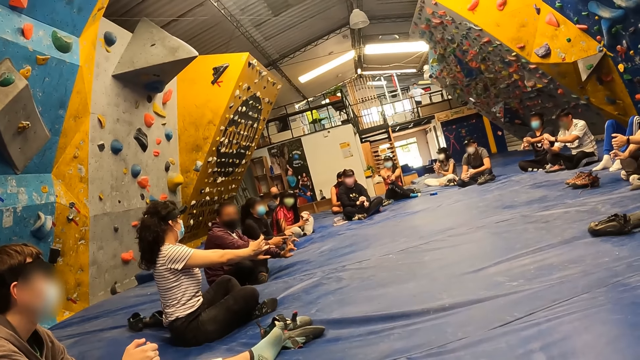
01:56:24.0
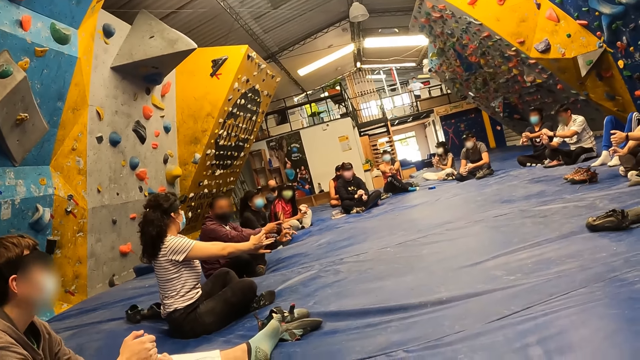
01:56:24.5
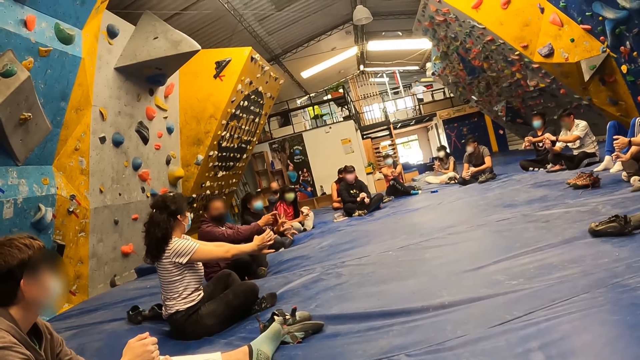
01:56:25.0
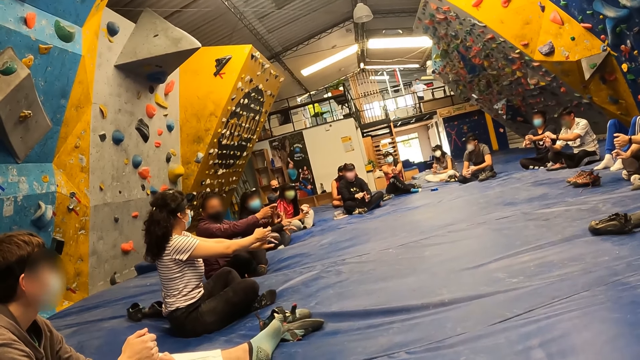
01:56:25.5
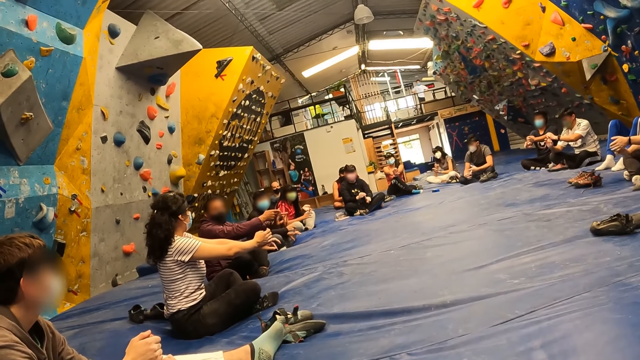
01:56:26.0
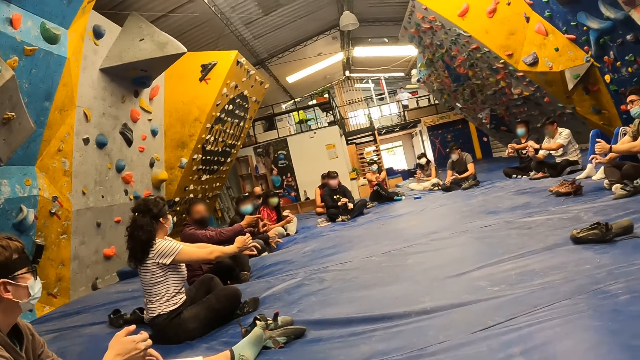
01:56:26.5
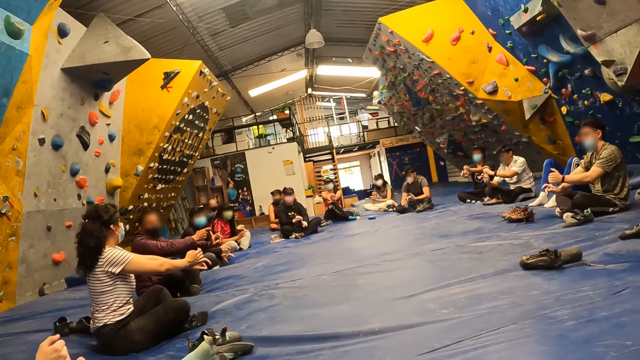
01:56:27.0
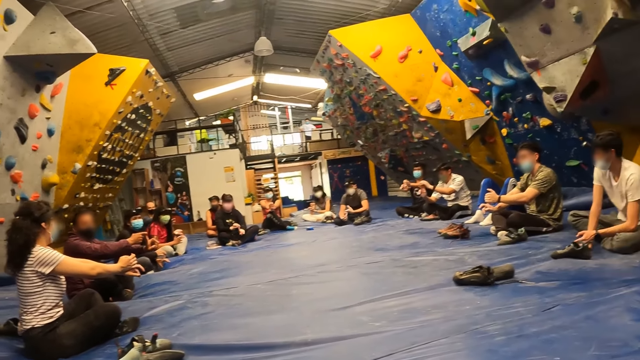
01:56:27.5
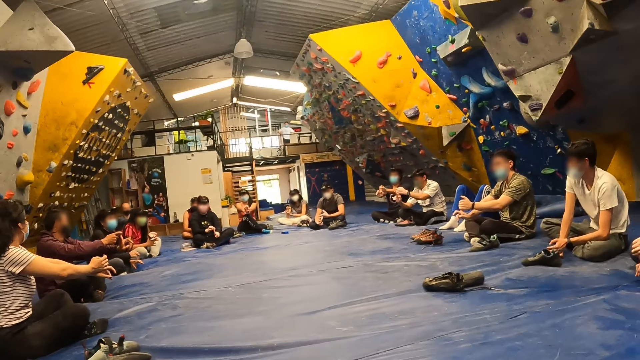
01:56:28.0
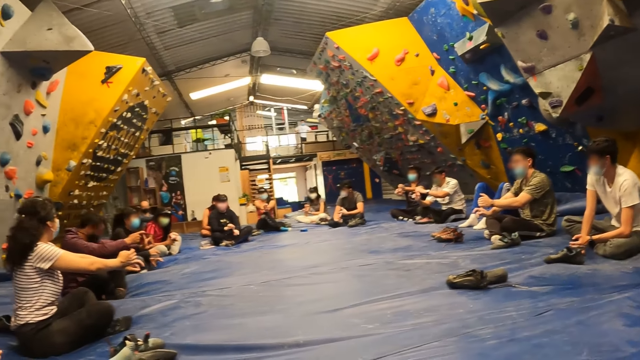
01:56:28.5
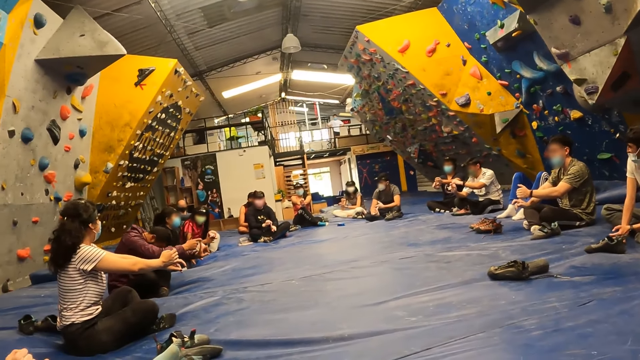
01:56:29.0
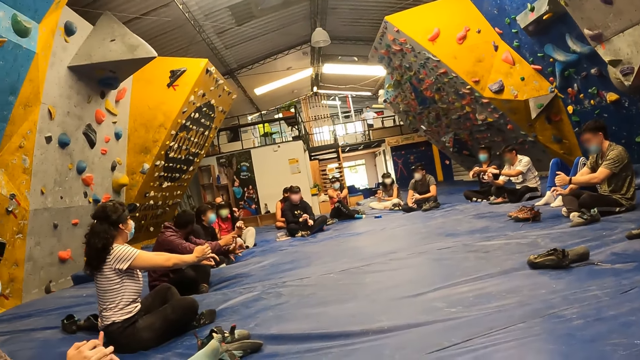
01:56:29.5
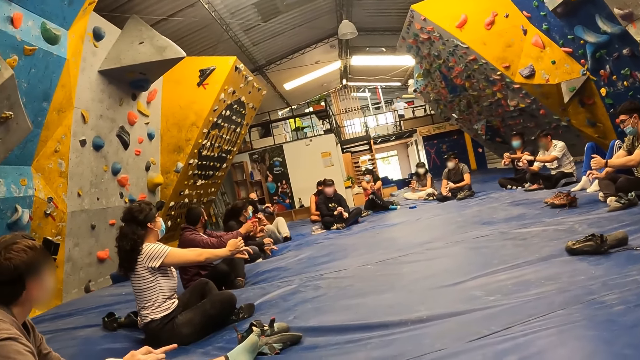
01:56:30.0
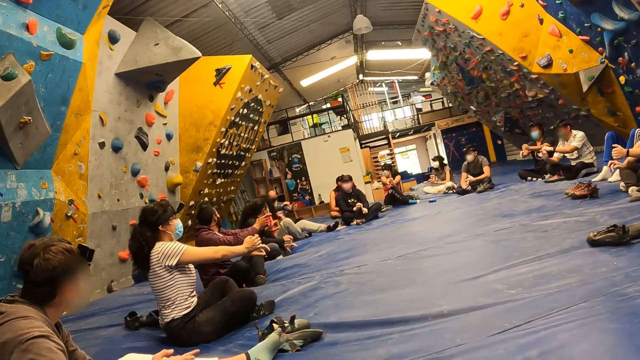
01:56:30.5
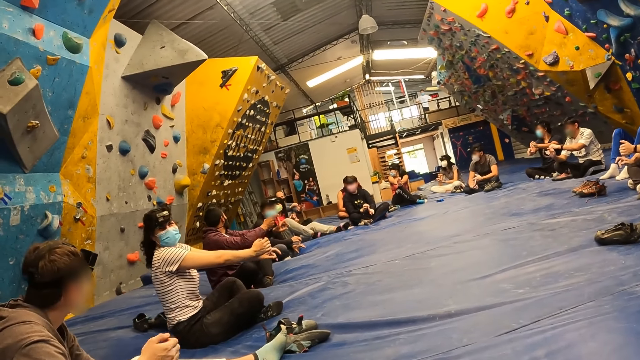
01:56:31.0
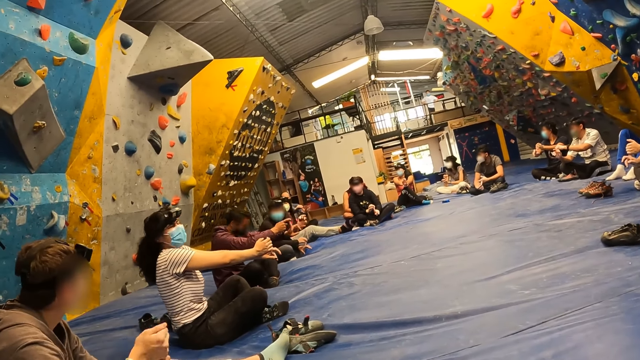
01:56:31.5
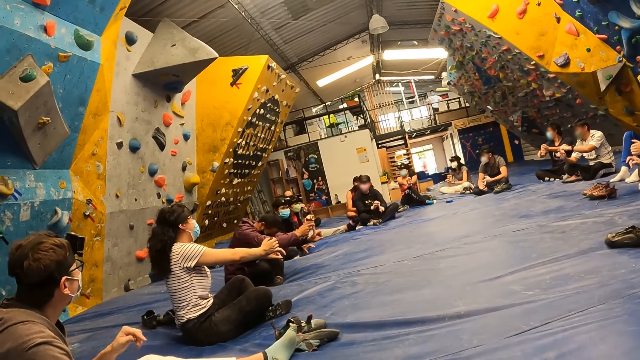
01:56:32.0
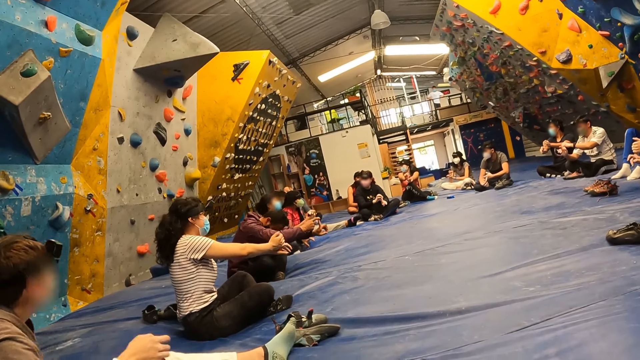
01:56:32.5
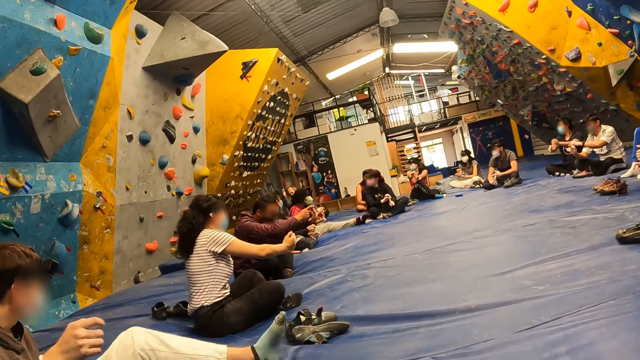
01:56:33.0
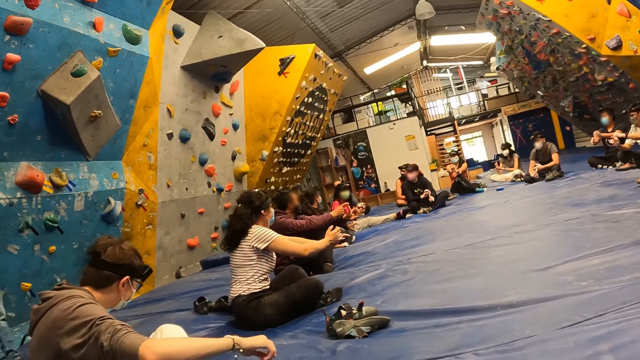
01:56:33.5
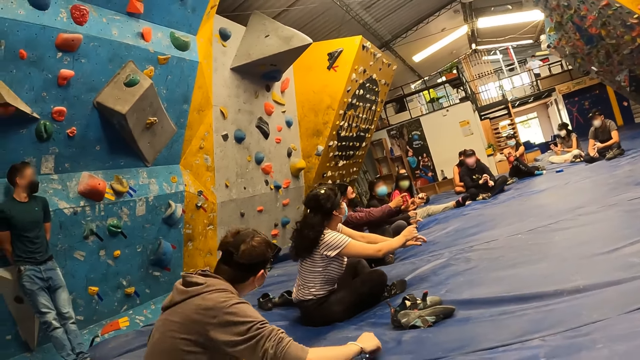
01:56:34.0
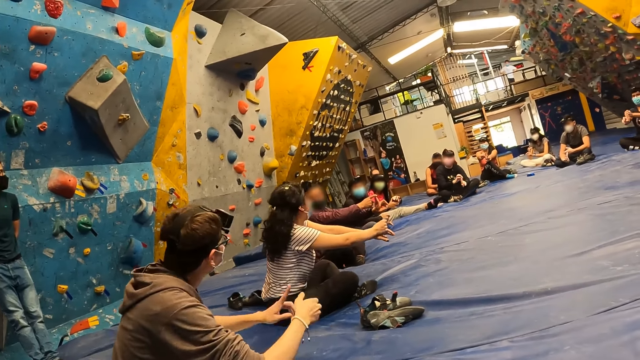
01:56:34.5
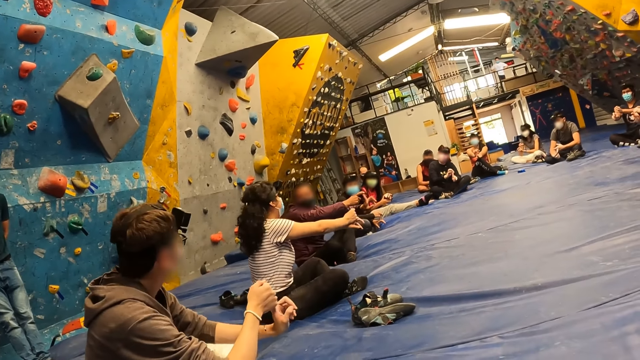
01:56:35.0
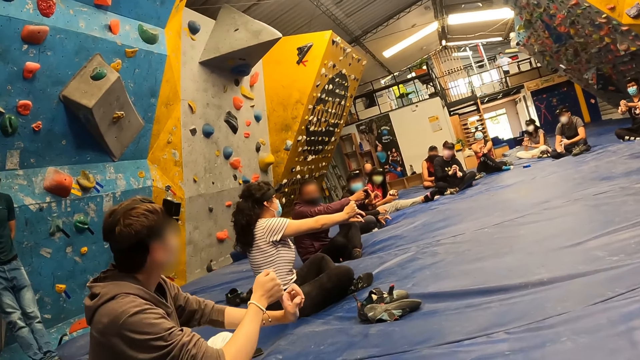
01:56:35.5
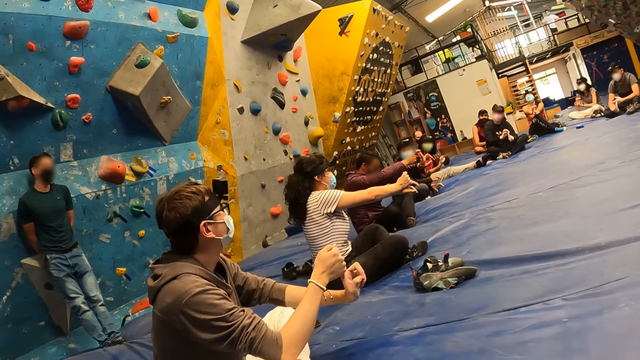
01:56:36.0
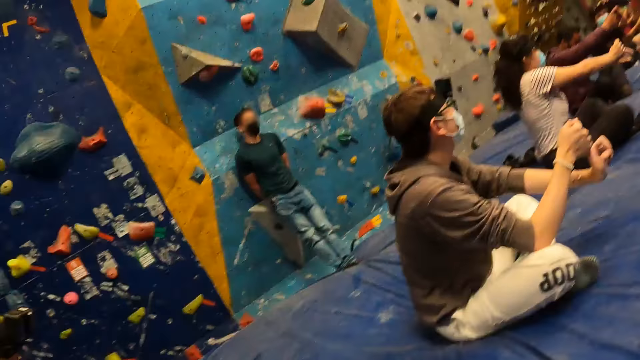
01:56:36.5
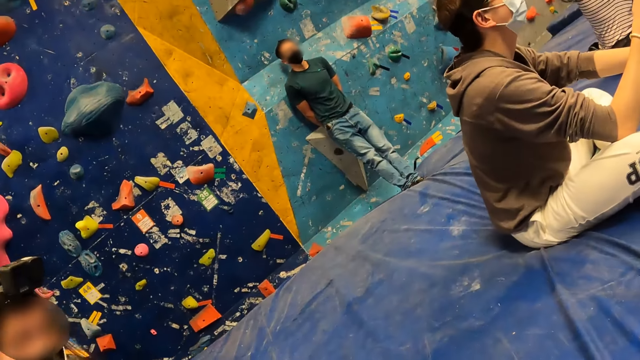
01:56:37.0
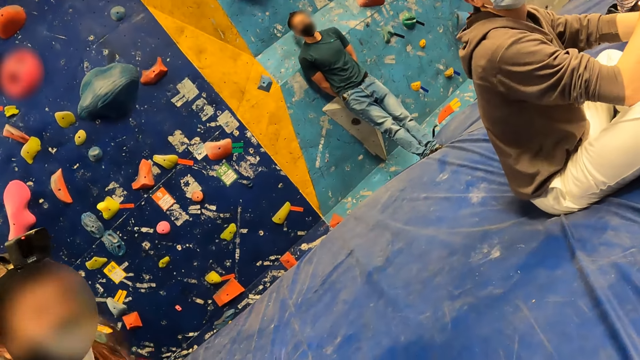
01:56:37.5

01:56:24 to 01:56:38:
The instructor moves forward. The camera wearer looks around. The instructor lowers his head, bends down and raises his head. A lady stretches the legs. The instructor lowers his head, bends down and raises his head. Another man moves around and stretches a finger. The instructor lowers his head.

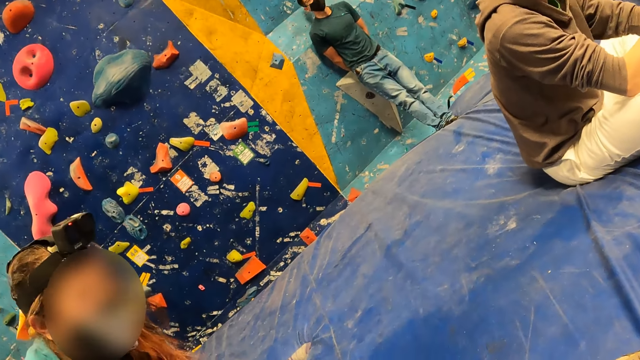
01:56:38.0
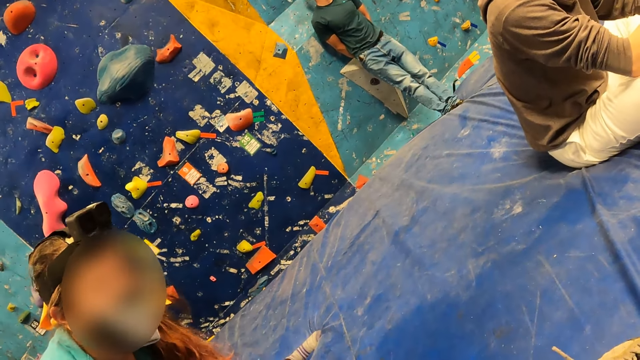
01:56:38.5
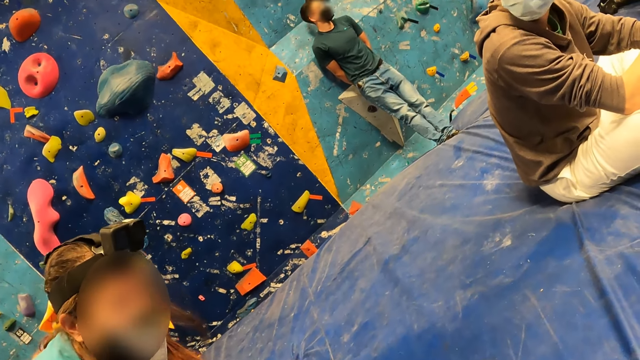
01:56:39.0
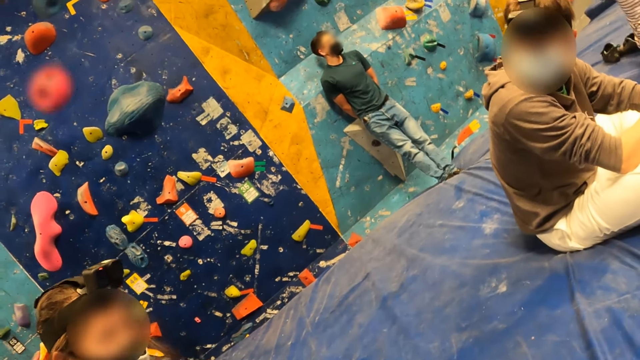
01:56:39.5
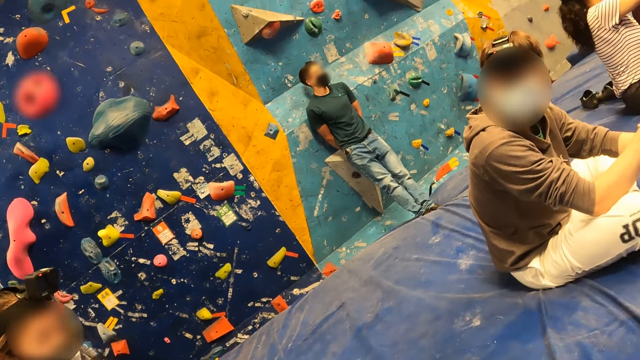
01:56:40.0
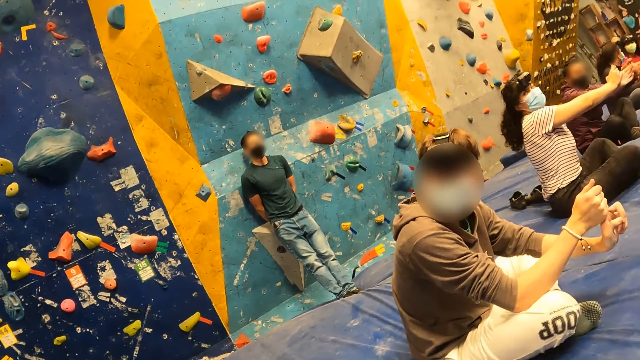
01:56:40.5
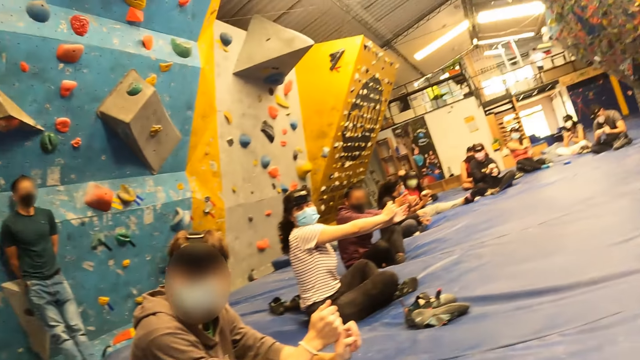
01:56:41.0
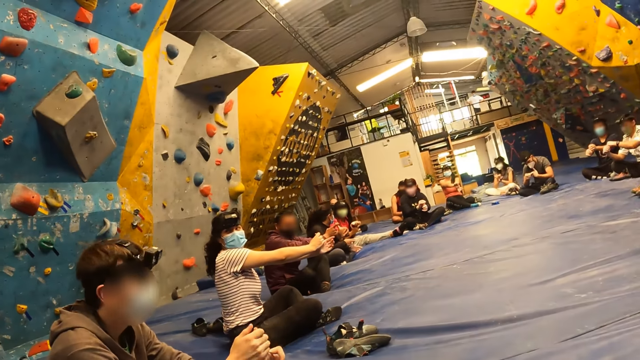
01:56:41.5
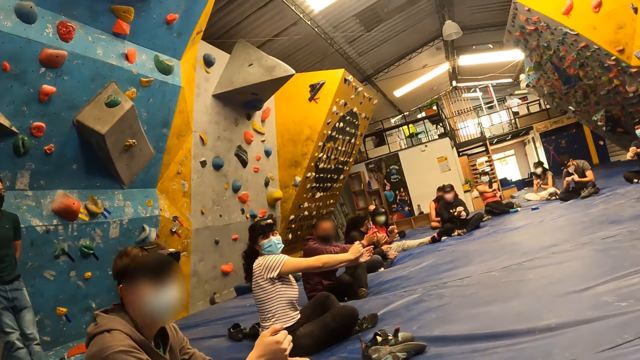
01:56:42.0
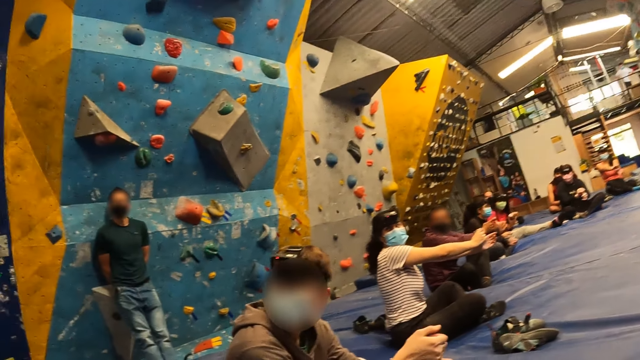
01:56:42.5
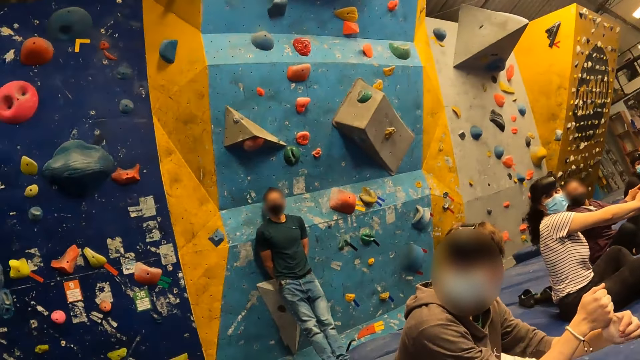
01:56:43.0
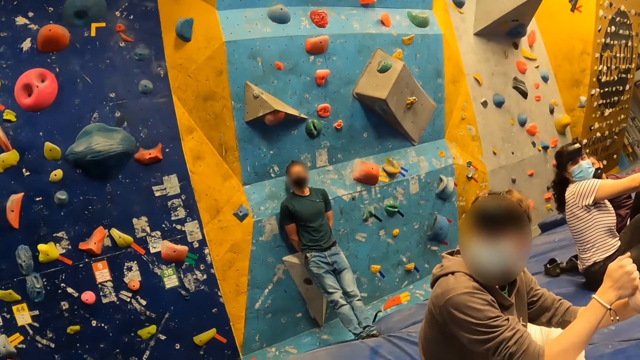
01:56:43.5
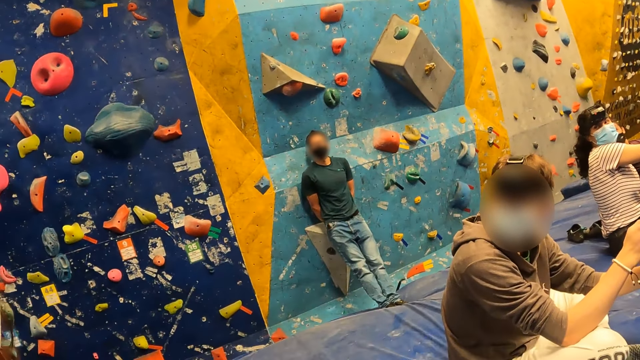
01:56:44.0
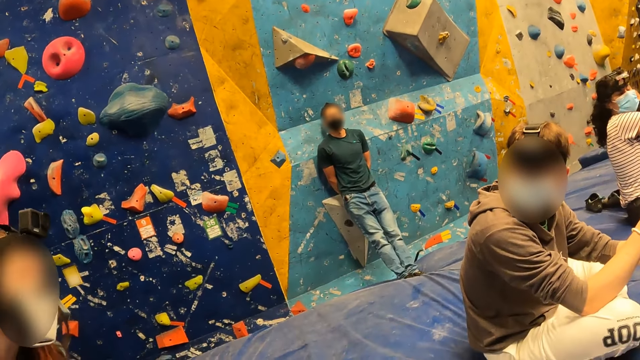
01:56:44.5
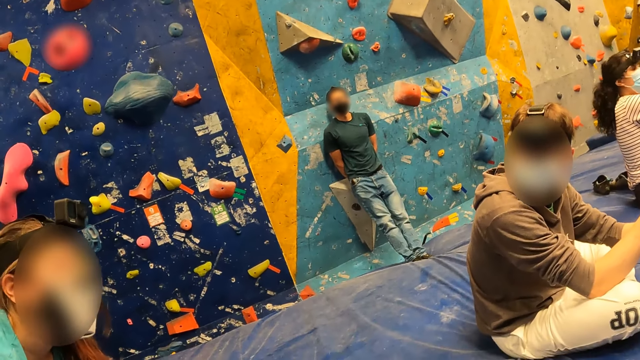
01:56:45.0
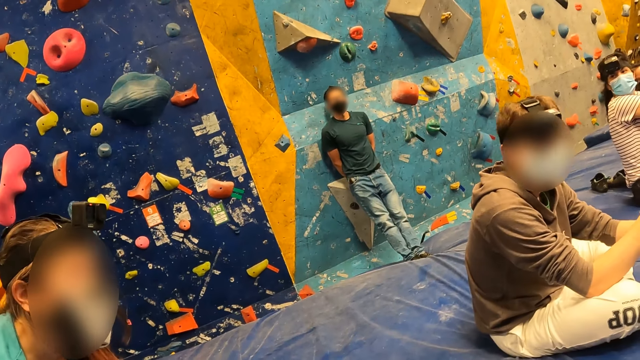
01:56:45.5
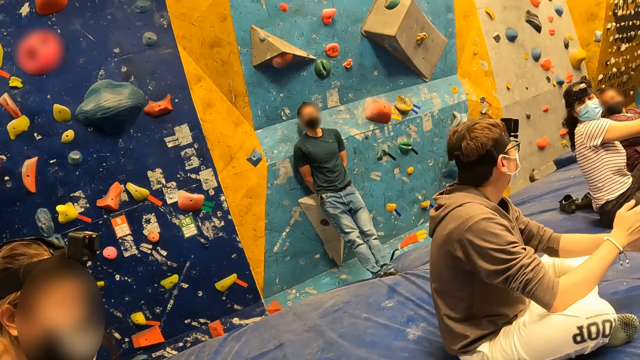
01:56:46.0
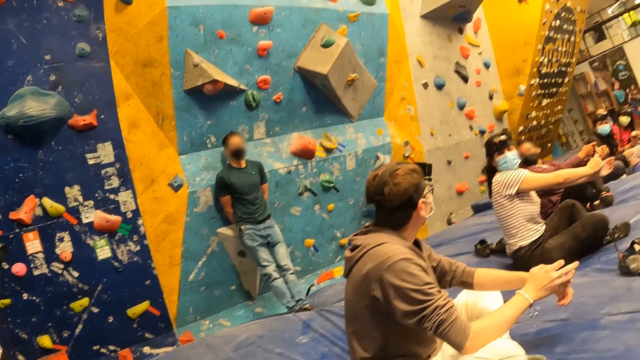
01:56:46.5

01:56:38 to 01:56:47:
The camera wearer looks around.
